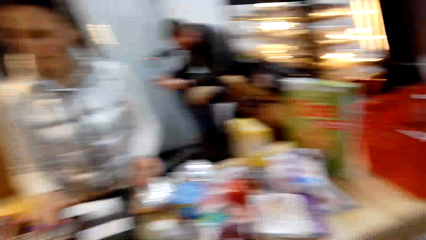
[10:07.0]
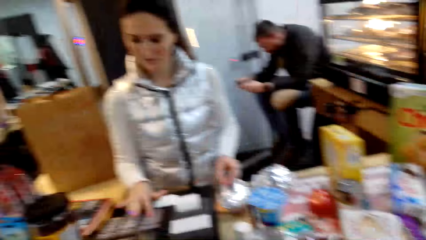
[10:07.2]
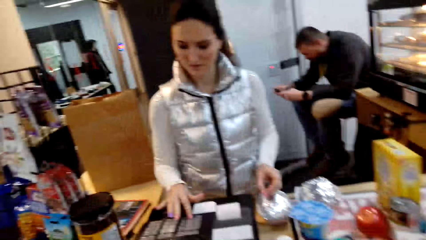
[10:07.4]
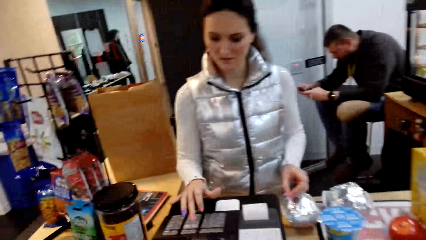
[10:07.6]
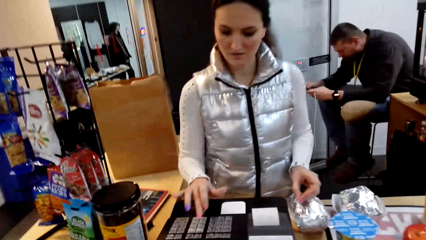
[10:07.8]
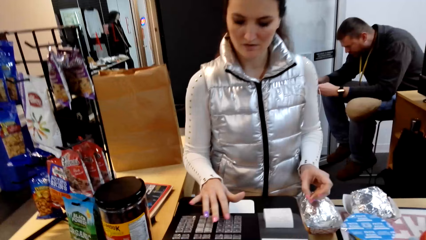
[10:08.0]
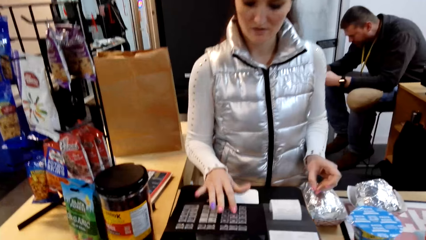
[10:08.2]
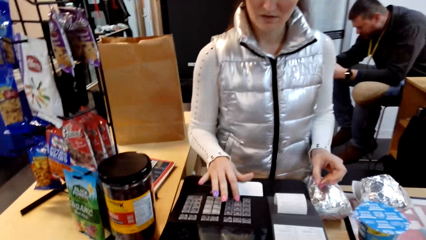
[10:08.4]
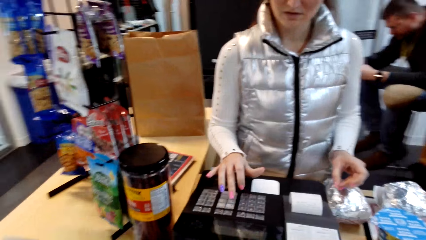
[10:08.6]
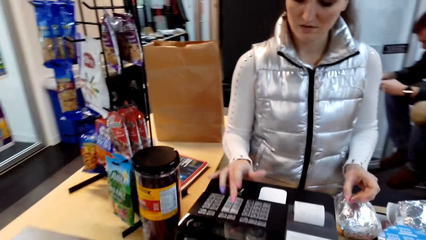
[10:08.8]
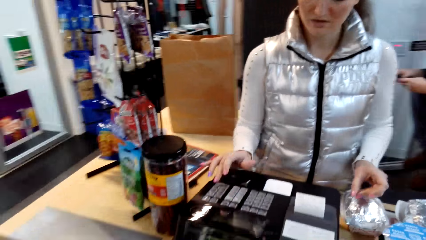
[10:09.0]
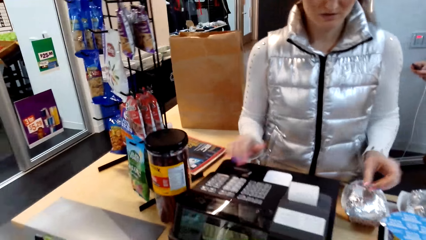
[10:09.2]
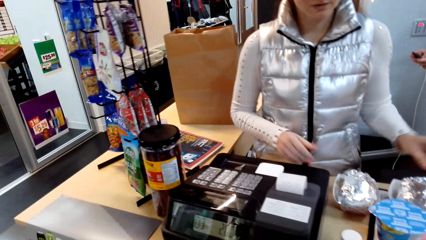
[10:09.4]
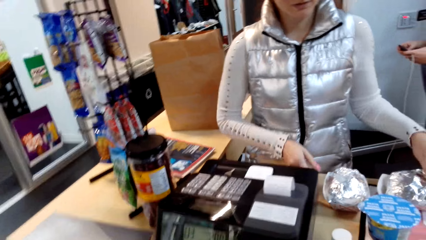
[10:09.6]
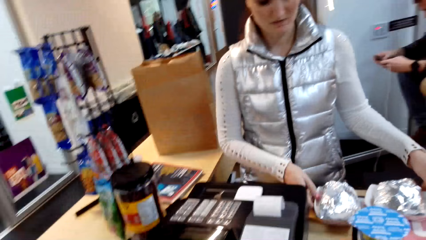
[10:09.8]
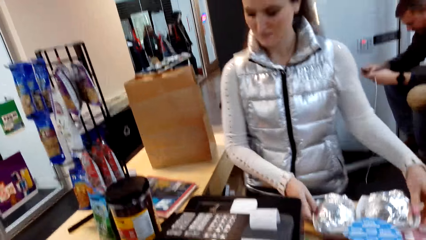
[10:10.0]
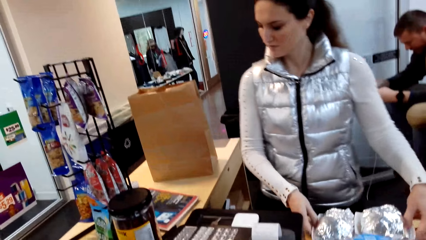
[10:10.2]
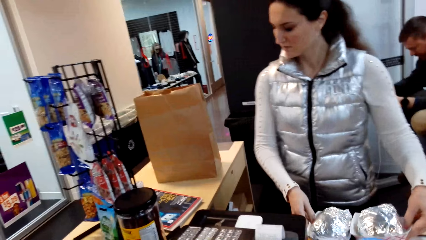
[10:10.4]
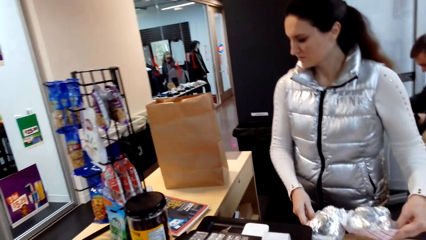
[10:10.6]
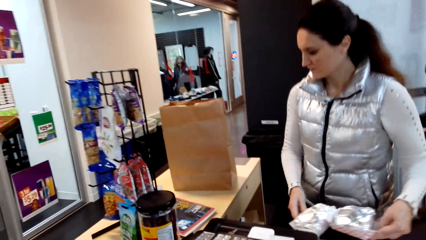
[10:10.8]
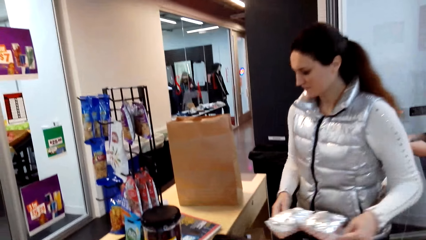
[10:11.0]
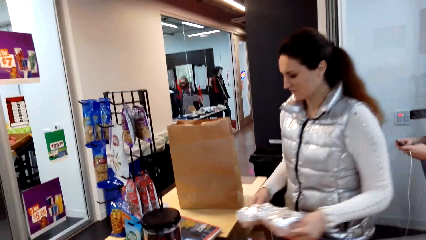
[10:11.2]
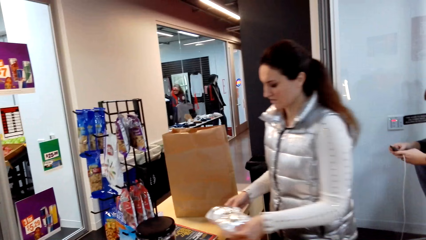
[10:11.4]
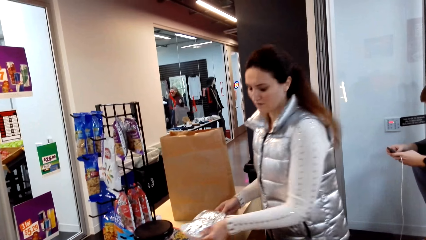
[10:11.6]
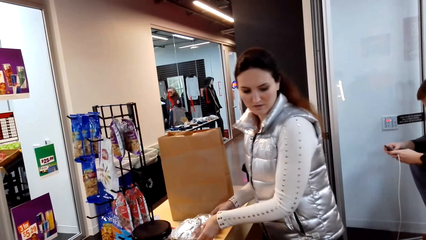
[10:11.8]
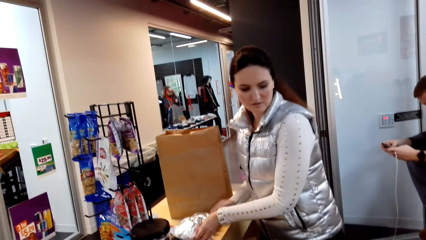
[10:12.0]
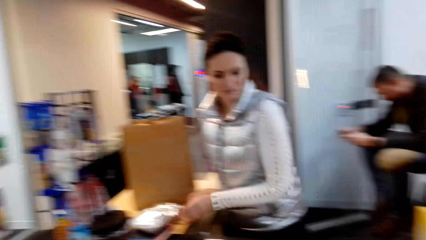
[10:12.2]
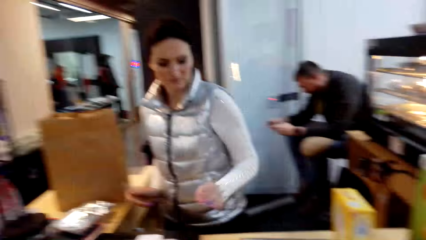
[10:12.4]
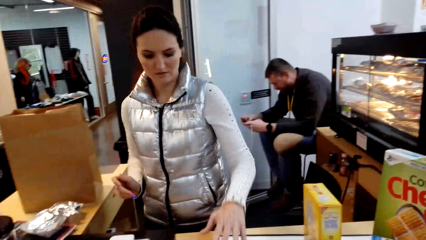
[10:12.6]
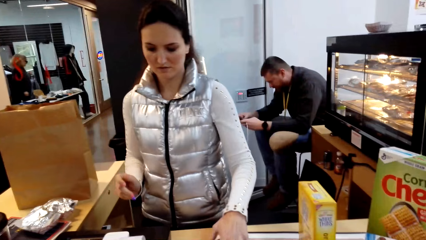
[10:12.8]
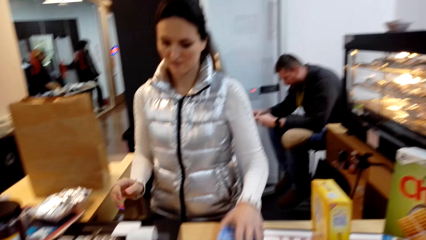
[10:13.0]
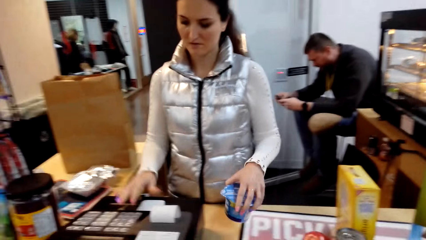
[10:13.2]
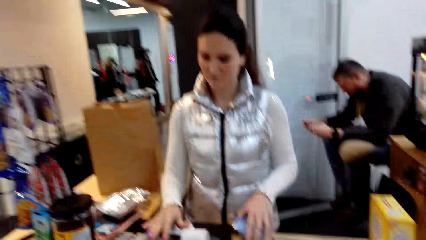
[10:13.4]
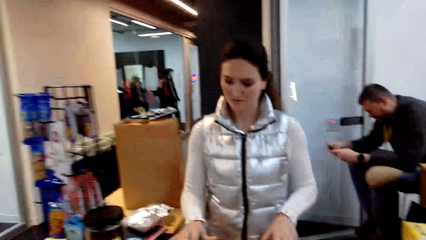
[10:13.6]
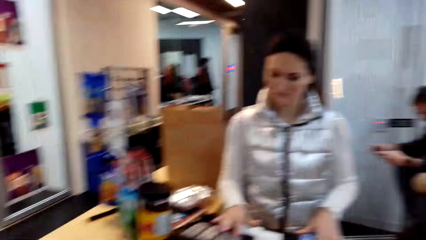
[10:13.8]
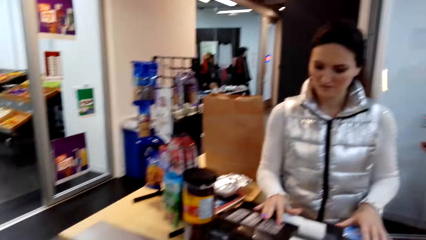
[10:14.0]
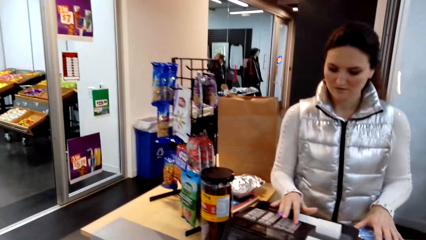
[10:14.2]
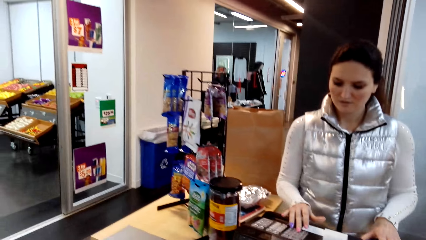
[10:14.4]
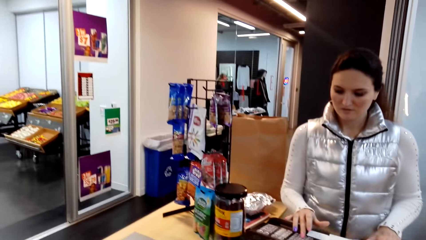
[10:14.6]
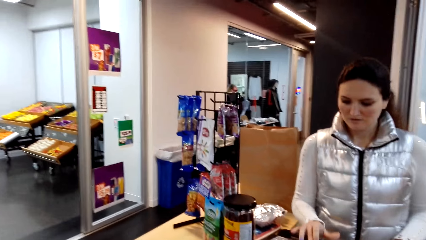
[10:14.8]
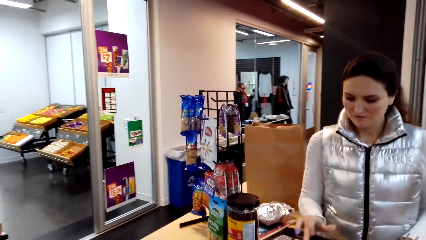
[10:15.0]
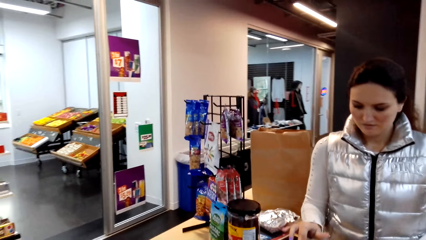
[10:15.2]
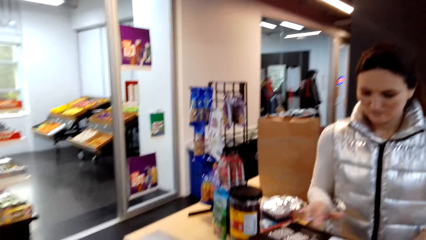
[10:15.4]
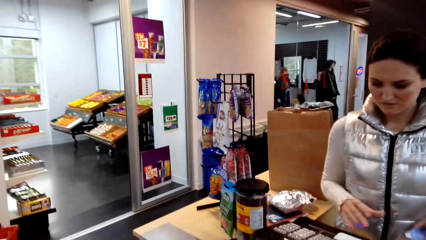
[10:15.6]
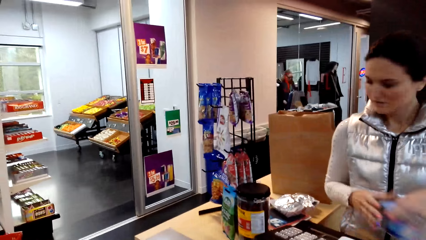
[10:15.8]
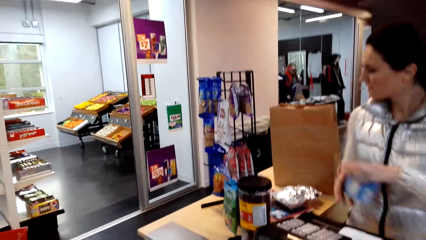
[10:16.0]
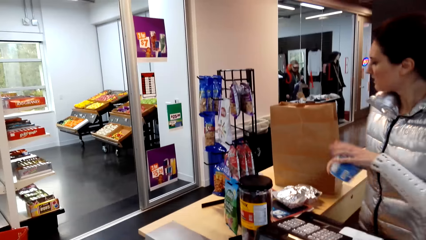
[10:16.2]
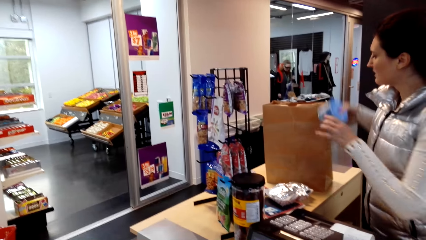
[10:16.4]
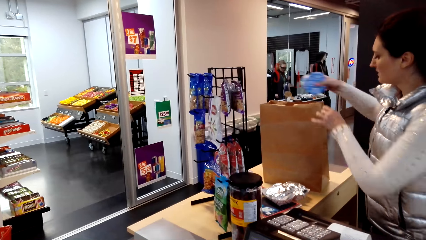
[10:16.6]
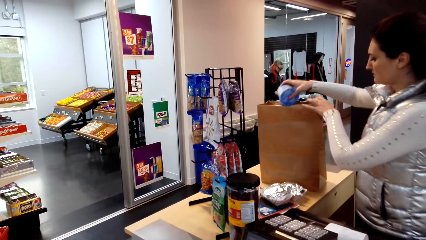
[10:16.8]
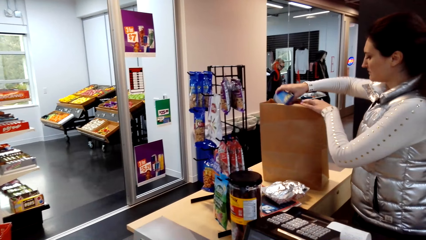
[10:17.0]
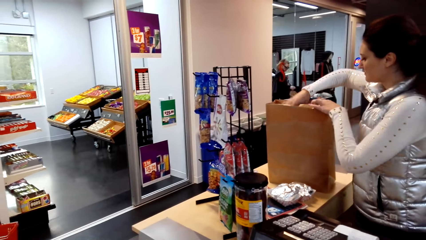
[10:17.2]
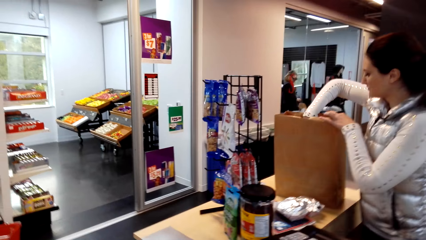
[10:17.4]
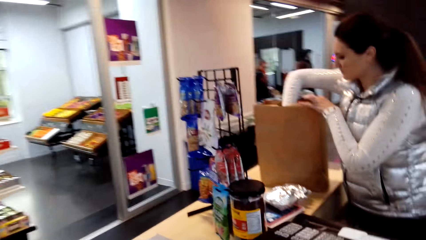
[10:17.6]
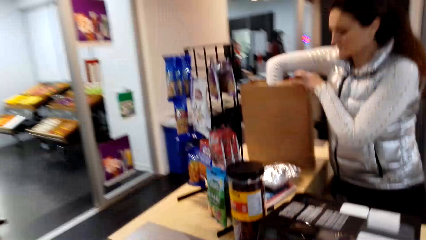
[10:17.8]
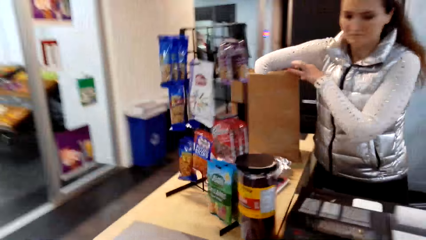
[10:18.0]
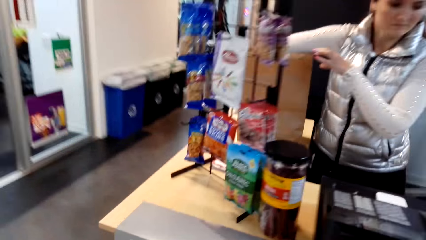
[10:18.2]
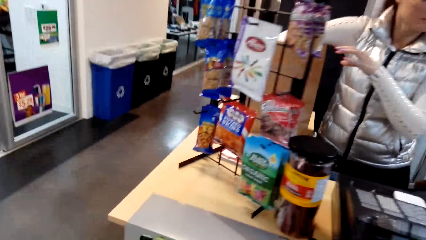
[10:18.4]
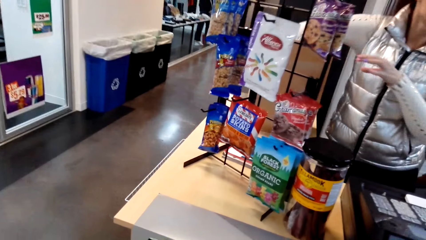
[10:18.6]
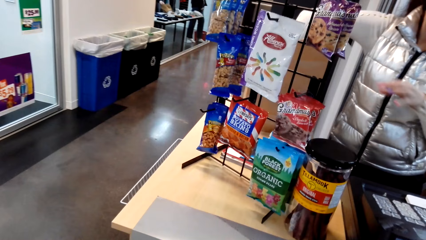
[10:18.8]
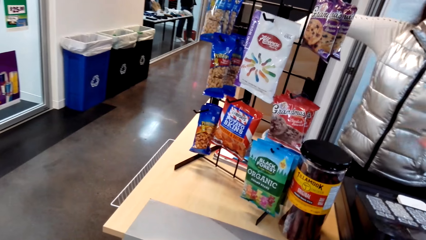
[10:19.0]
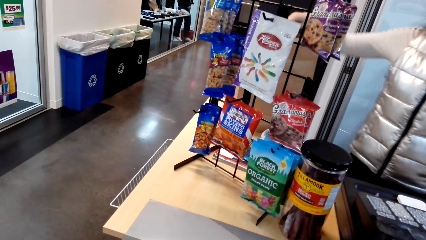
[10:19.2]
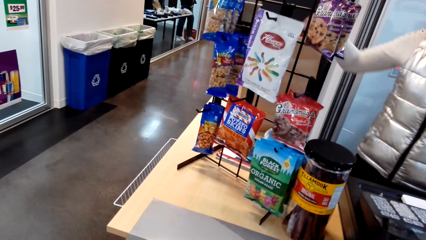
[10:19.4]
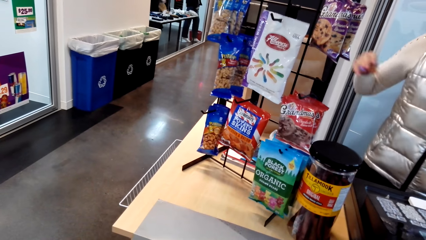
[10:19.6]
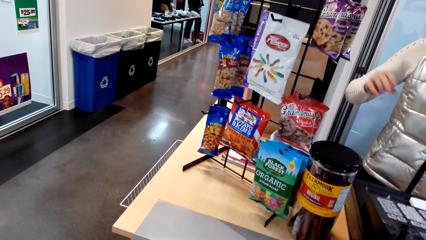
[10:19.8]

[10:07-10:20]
The lady operates the machine. The lady picks up the container and puts the container down. The camera wearer holds the fries. The lady moves the container. The lady operates the machine and passes the container to the right hand. The lady looks at the machine. The lady puts the container in the bag. The lady moves the hands.

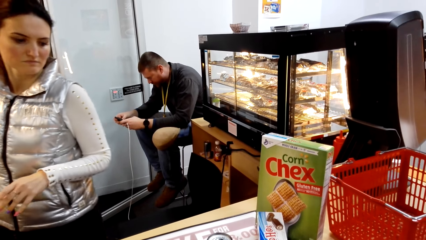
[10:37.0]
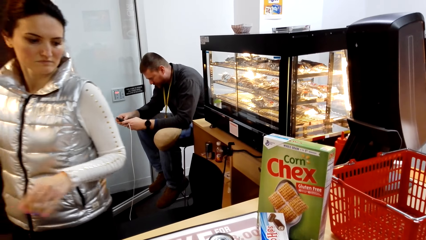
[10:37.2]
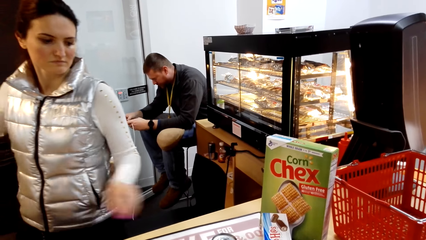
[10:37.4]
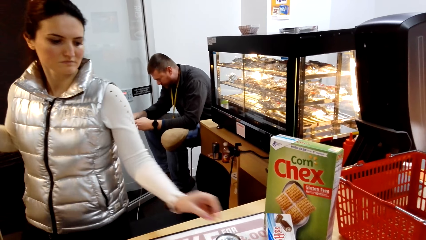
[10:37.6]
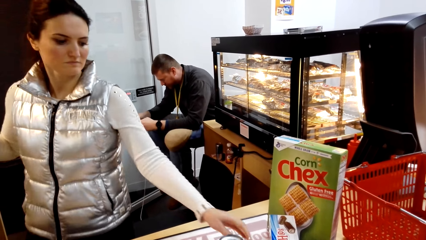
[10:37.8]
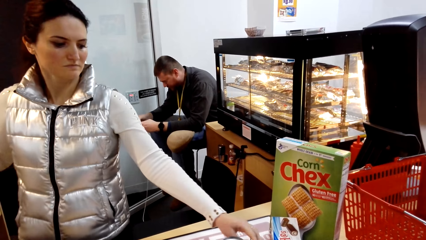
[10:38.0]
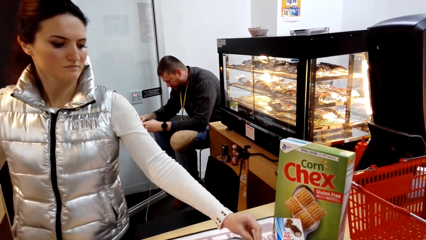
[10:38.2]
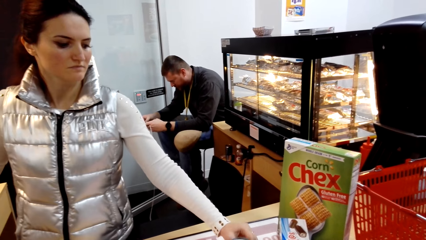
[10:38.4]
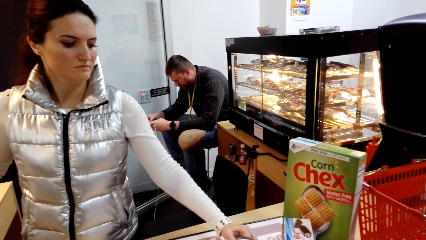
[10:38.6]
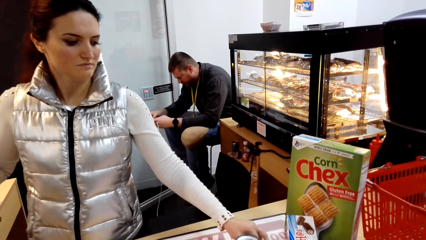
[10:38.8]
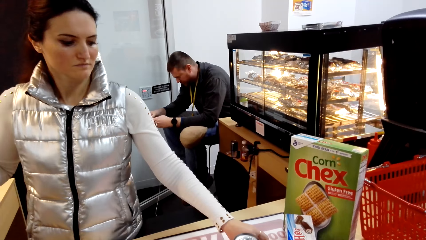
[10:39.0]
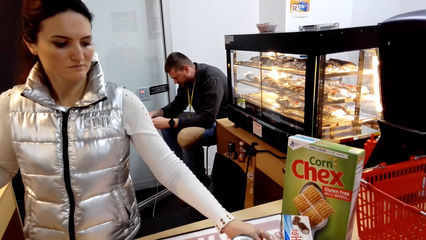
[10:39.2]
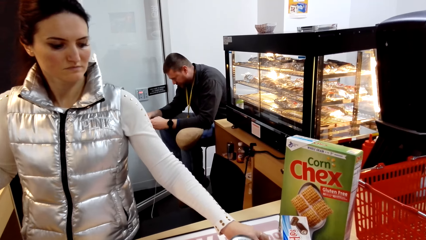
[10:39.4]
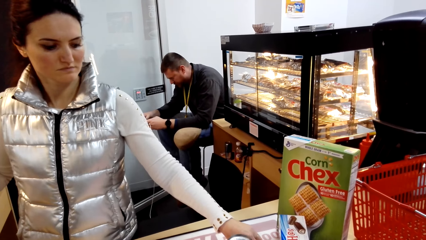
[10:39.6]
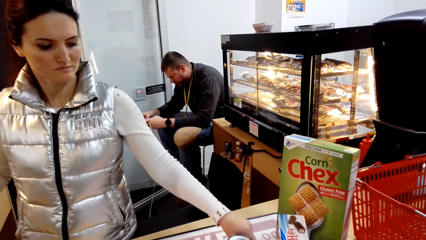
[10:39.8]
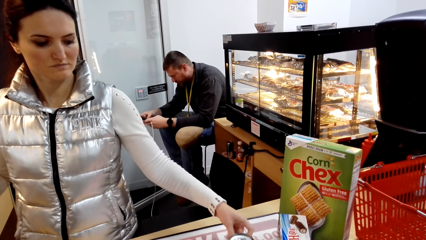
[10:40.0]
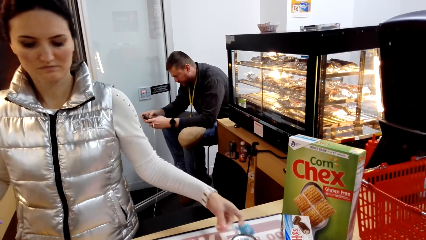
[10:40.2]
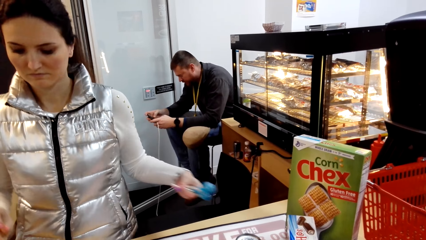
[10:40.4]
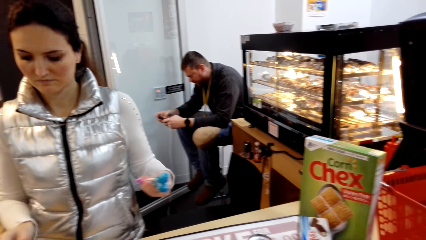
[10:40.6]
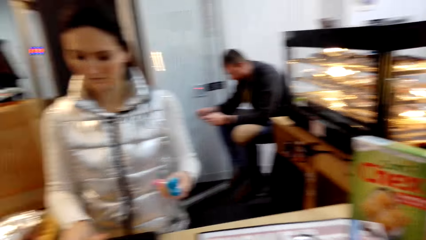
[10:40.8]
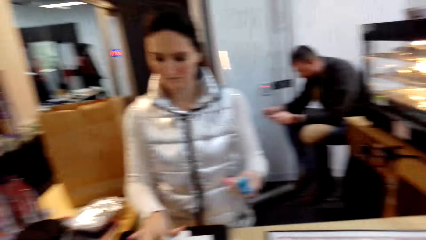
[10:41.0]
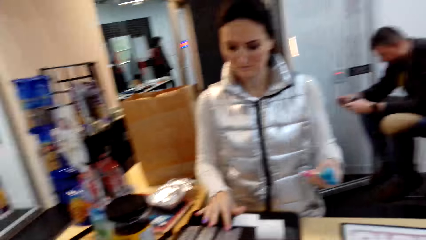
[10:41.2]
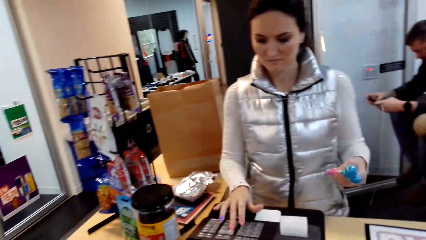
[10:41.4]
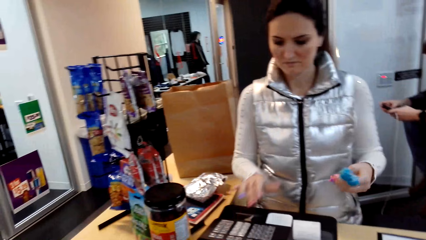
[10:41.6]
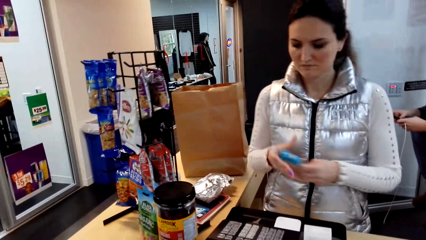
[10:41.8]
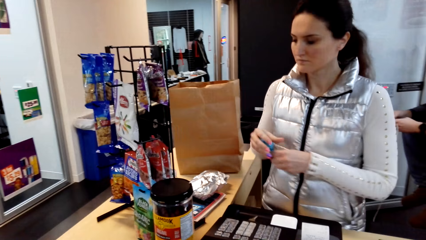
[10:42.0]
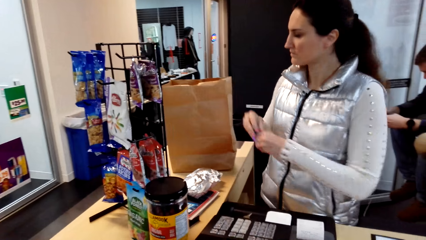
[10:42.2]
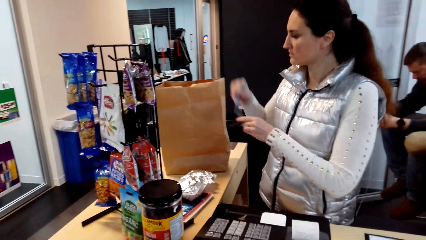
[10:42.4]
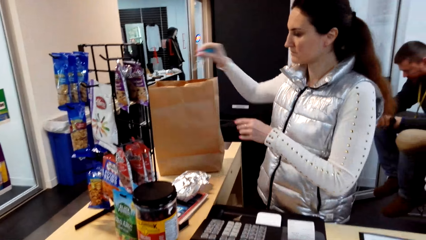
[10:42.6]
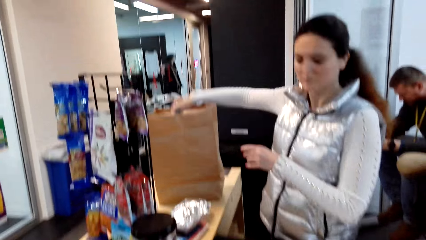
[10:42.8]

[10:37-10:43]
The lady picks up the sweets. The lady holds the sweets. The lady operates the machine, passes the sweets to the right hand and puts the sweets in the bag.
